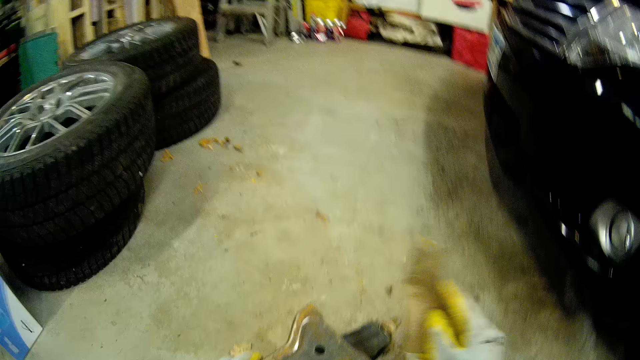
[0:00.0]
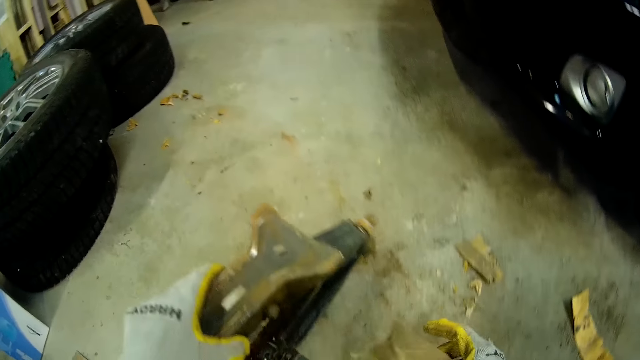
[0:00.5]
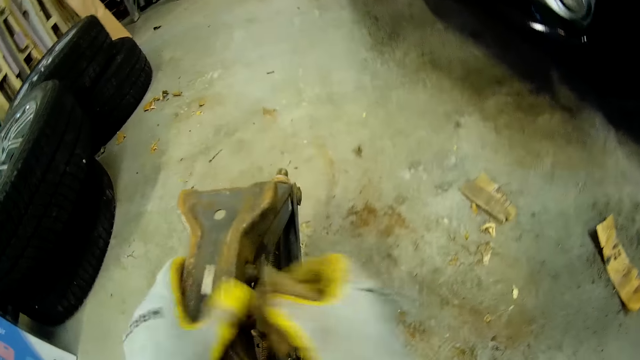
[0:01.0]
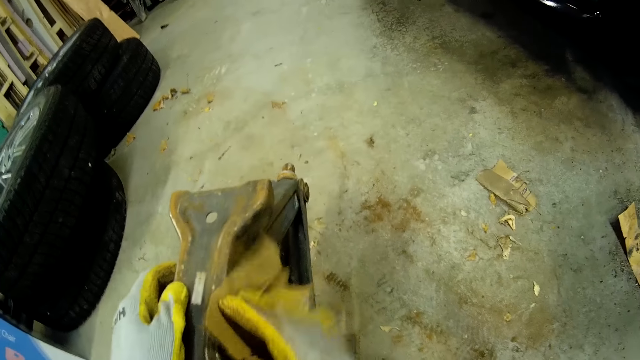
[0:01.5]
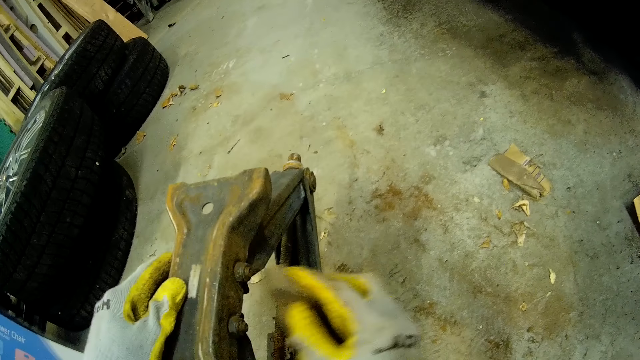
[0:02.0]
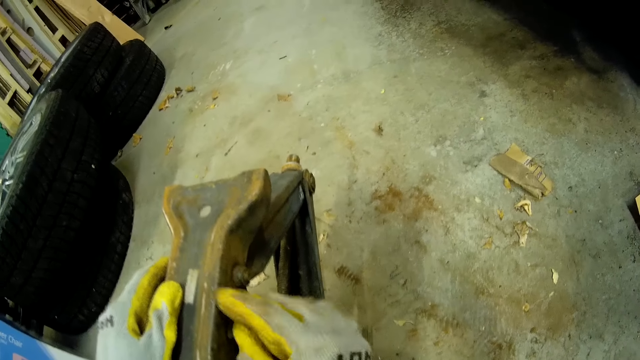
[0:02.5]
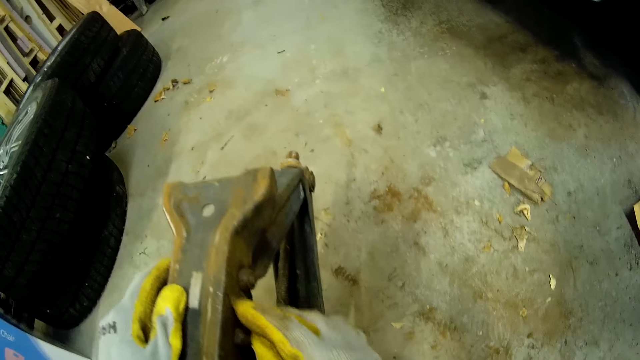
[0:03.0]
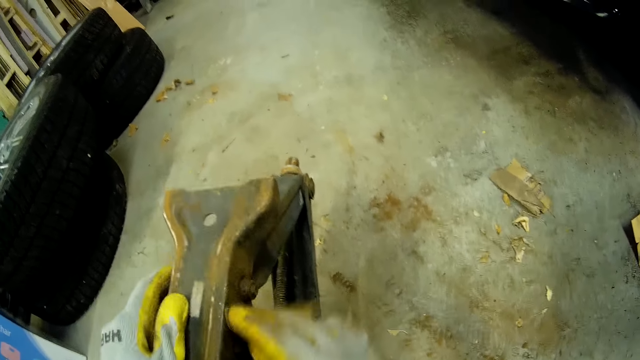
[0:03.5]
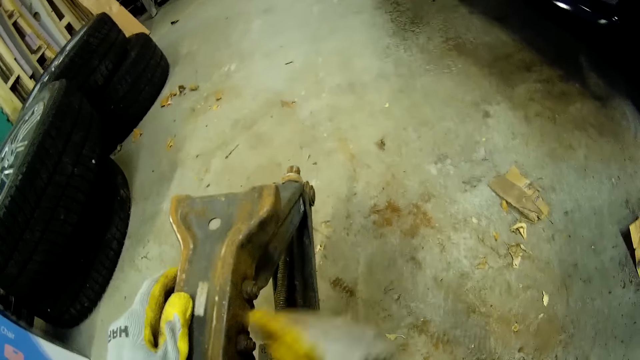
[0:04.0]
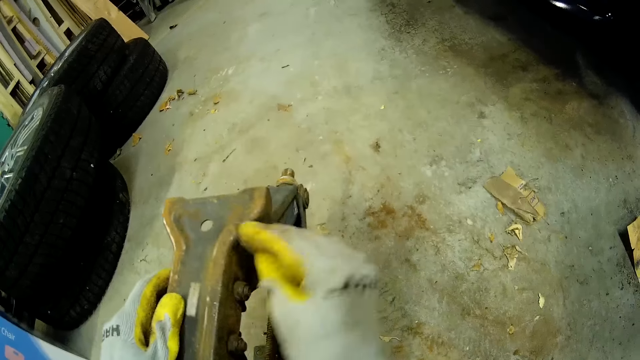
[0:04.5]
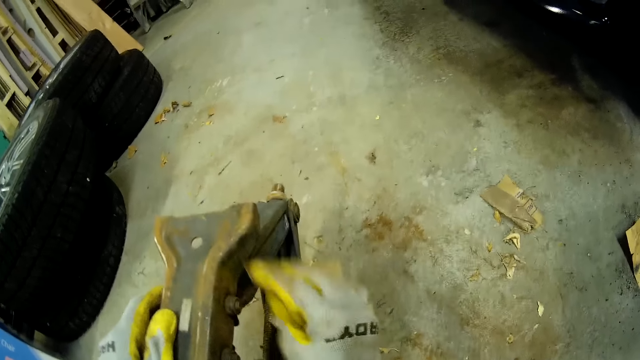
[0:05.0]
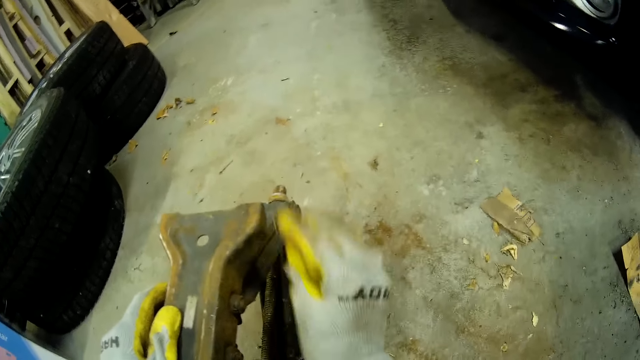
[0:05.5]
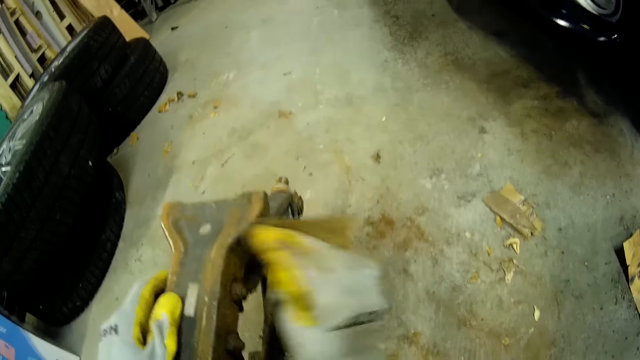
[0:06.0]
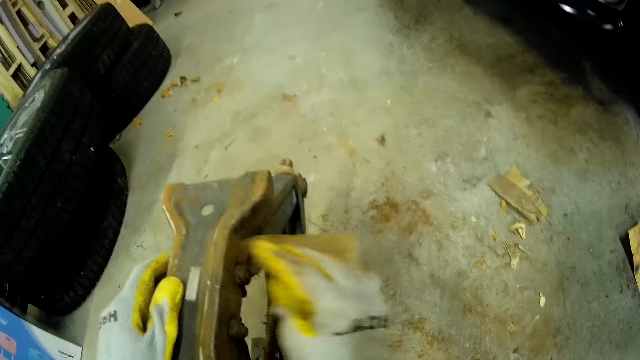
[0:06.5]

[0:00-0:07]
The camera wearer holds a sandpaper in her right hand. She holds a car jack with her left hand. She removes rust on the car jack. She smoothens the car jack with the sandpaper in her right hand.

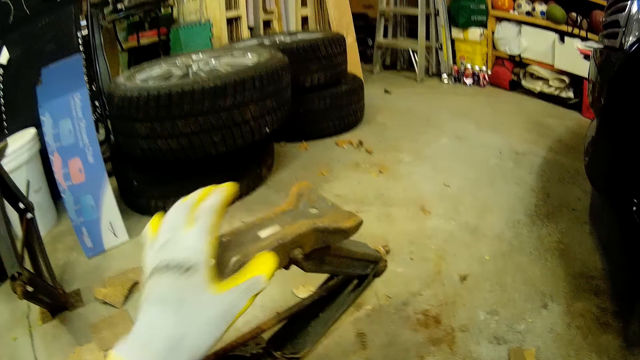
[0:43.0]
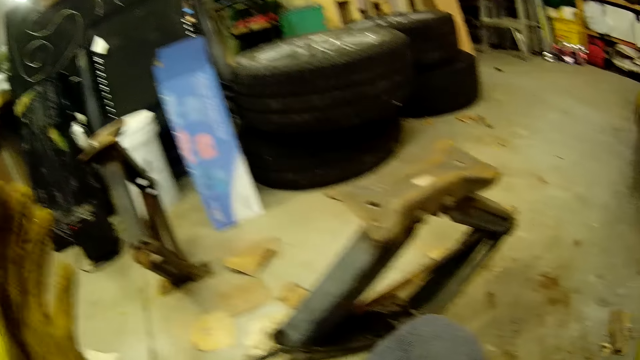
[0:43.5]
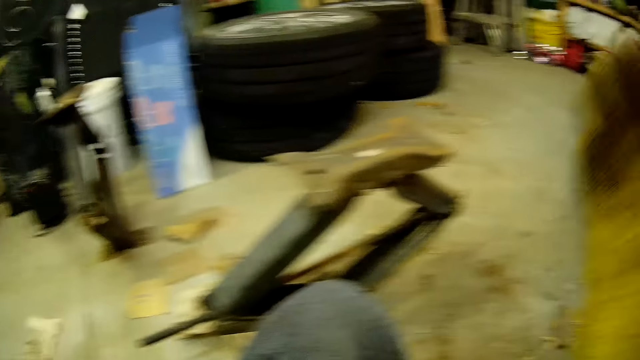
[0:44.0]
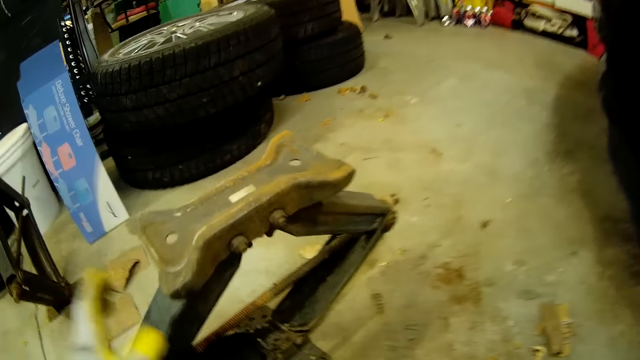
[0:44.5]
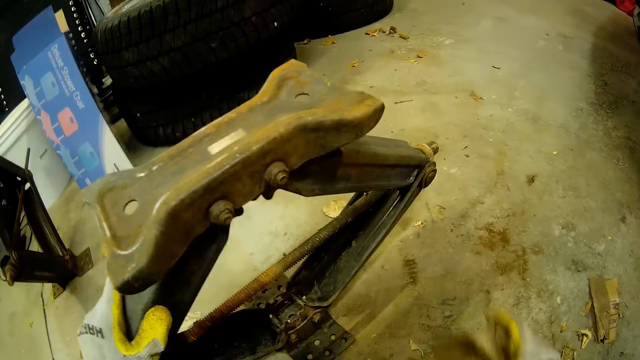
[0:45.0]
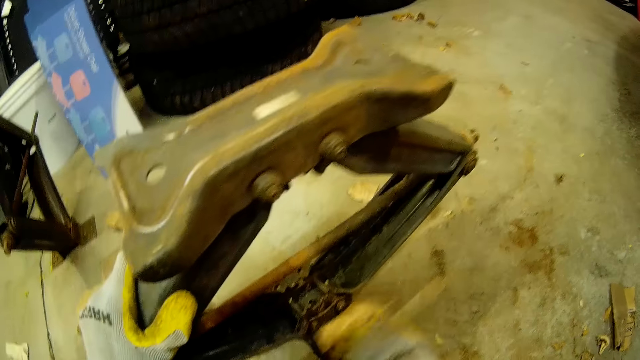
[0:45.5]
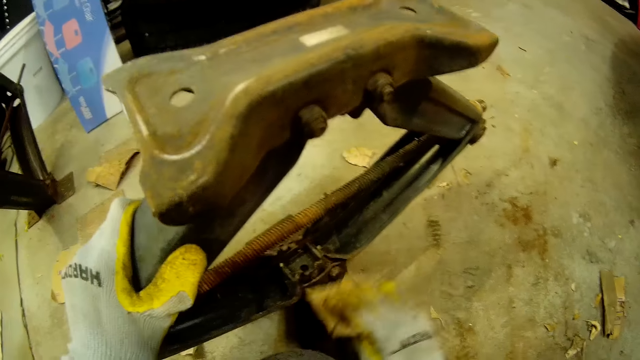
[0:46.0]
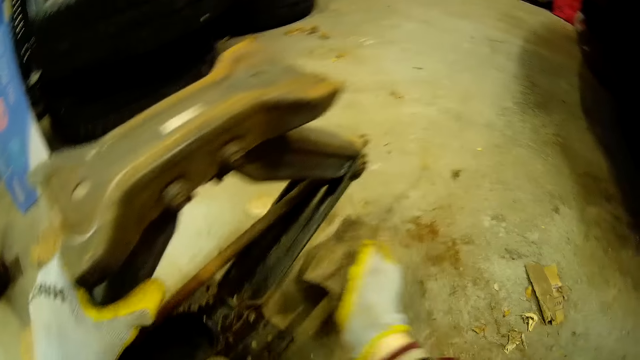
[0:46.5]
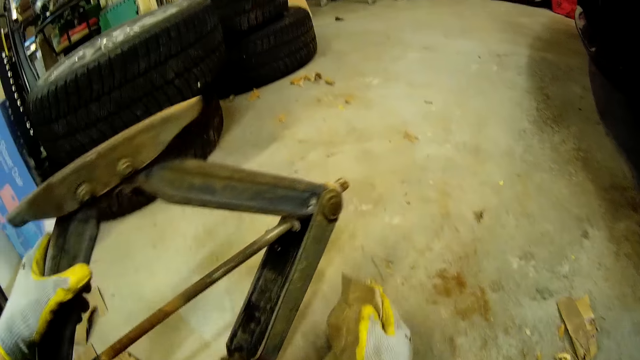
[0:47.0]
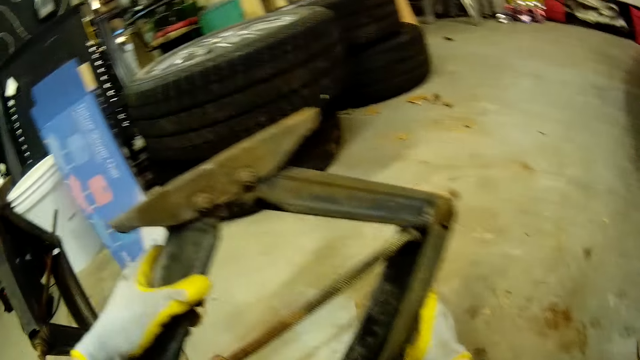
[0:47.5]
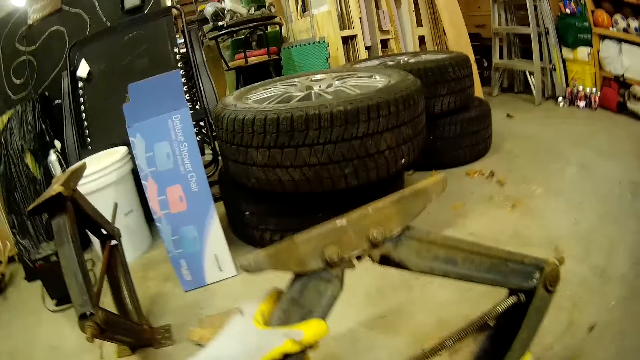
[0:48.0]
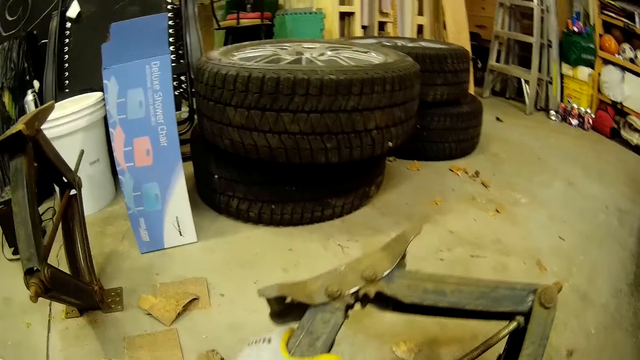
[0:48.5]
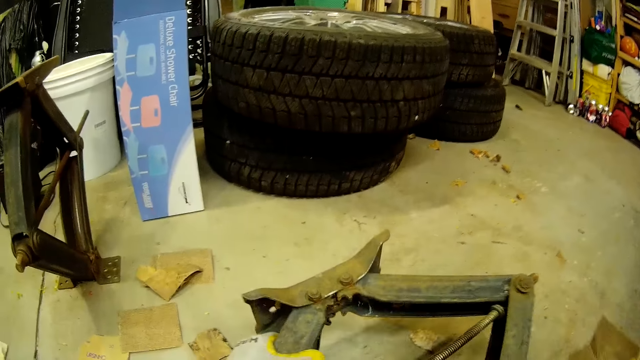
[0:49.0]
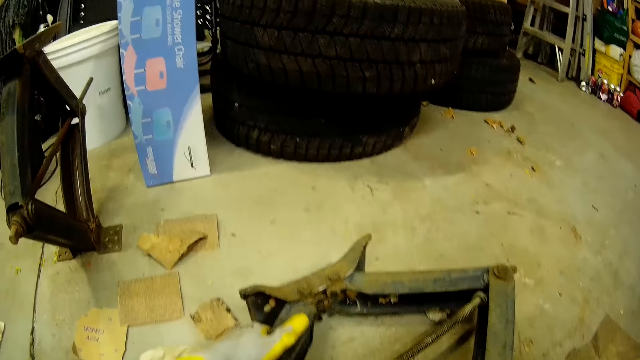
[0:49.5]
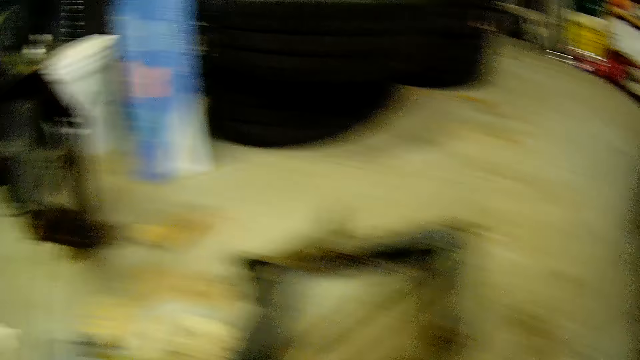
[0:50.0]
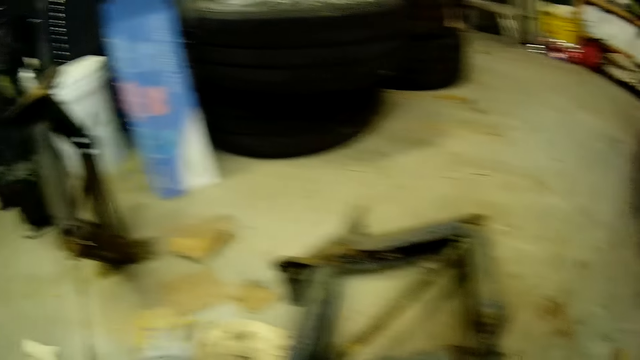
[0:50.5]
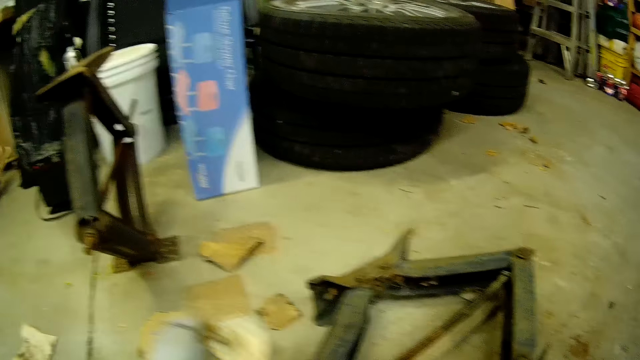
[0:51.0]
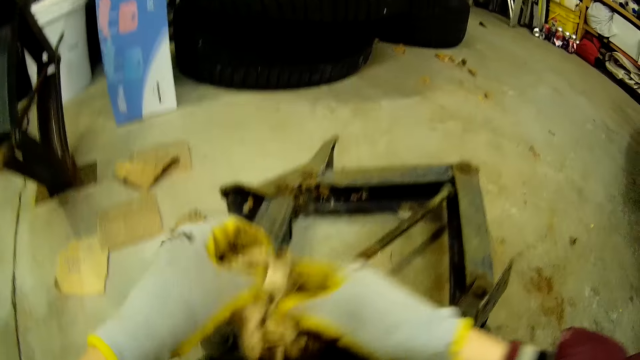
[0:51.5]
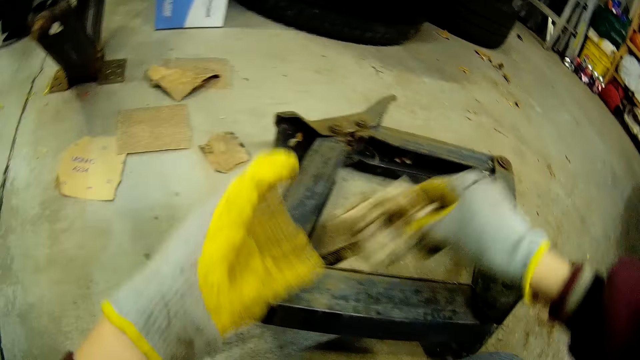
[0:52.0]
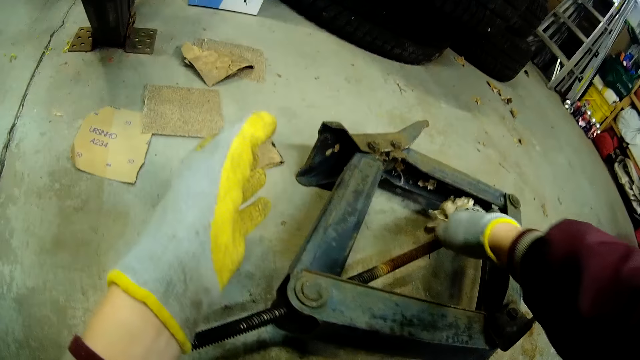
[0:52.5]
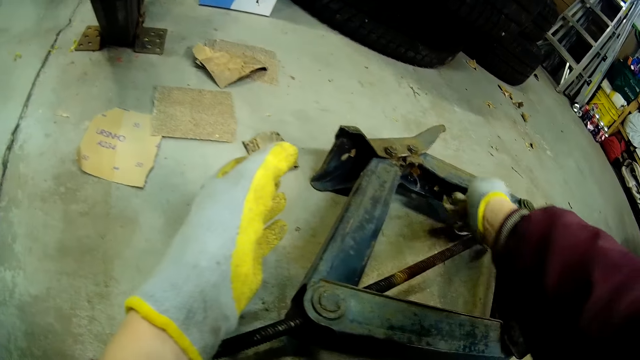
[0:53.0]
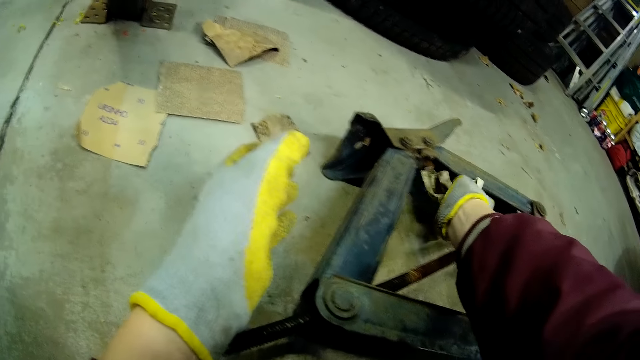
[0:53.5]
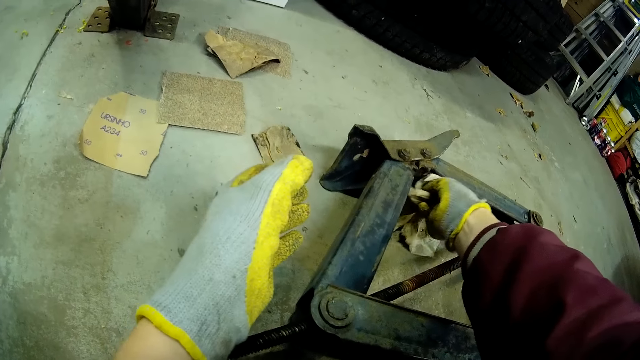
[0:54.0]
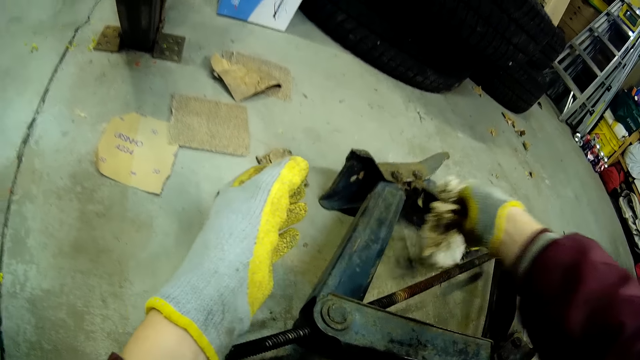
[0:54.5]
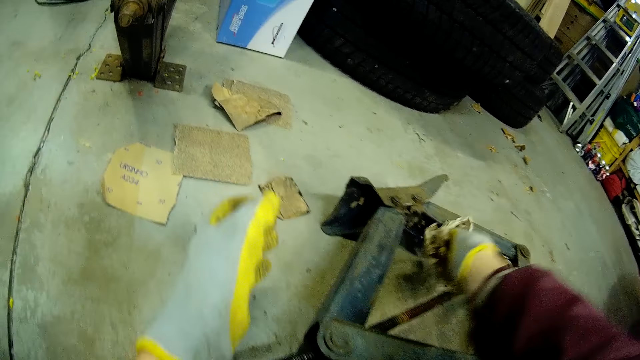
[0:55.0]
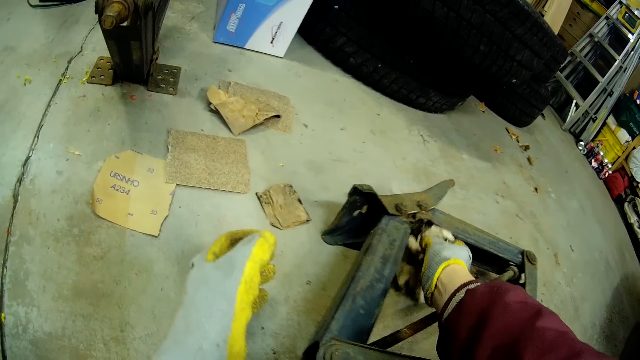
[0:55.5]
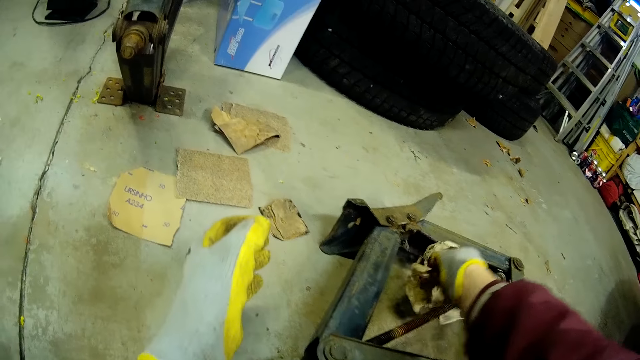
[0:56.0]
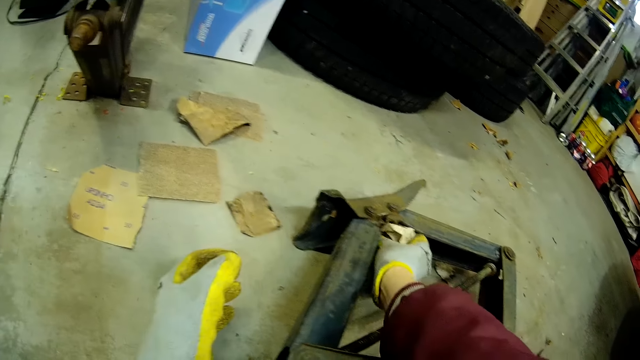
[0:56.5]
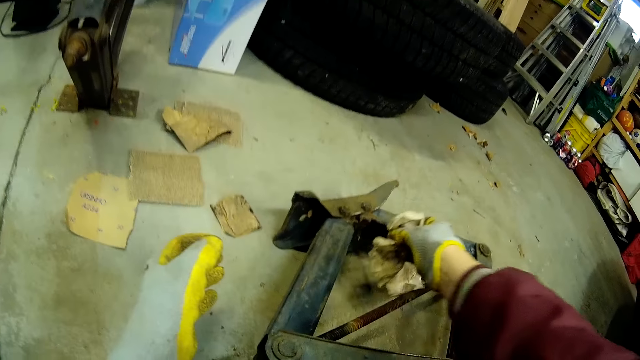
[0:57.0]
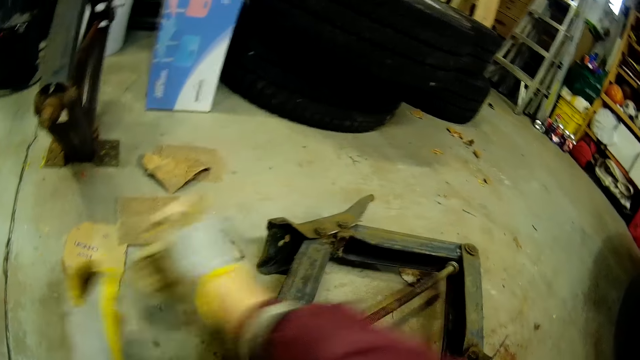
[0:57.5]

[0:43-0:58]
The camera wearer removes her left hand from the car jack. She adjusts her glasses with both hands, holds the car jack, and places her left hand on the car jack. She smoothens the car jack with the sandpaper in her right hand. She turns the car jack. She picks a piece of rag on the ground with her left hand, passes the rag to her right hand, and cleans the car jack with the rag in her right hand.
